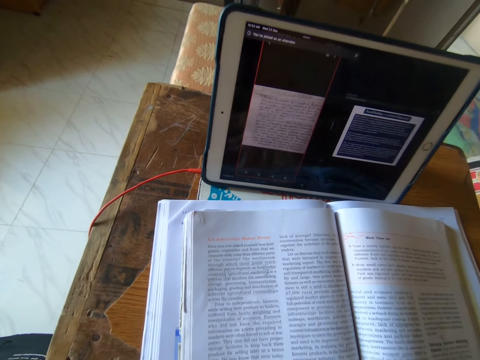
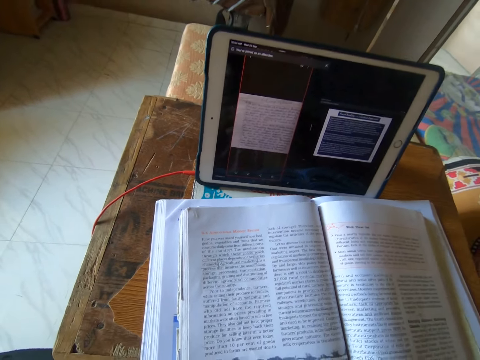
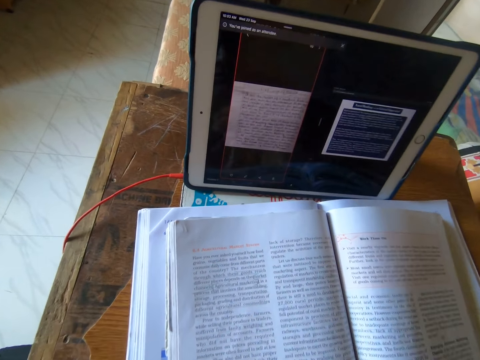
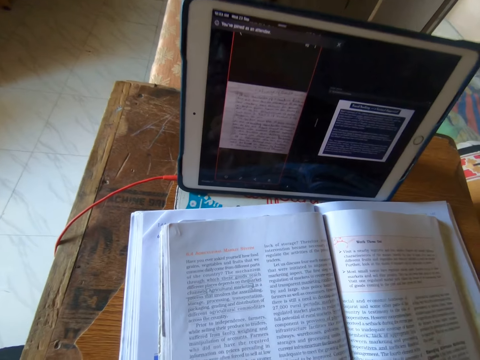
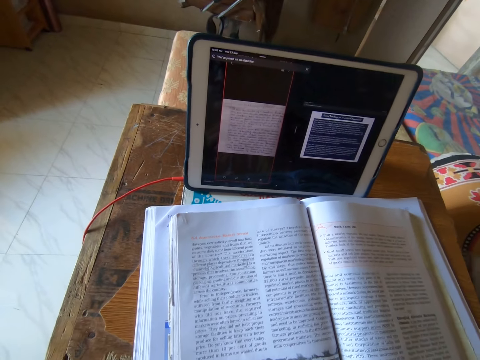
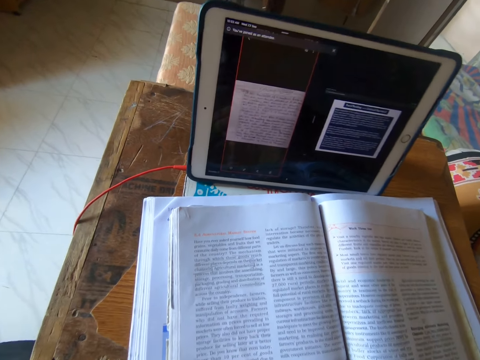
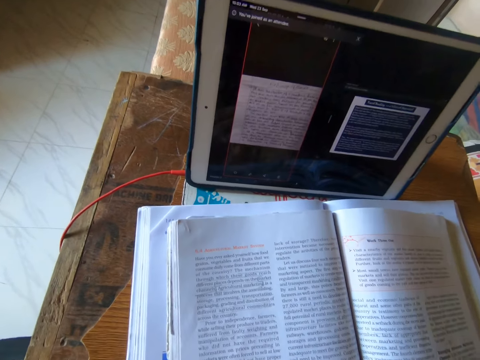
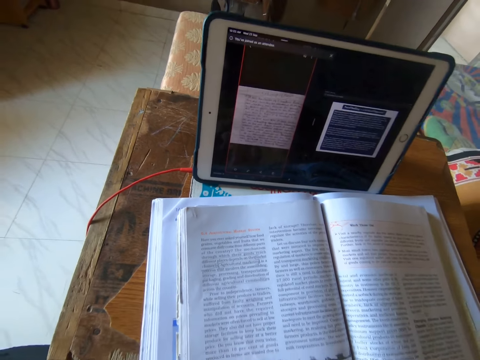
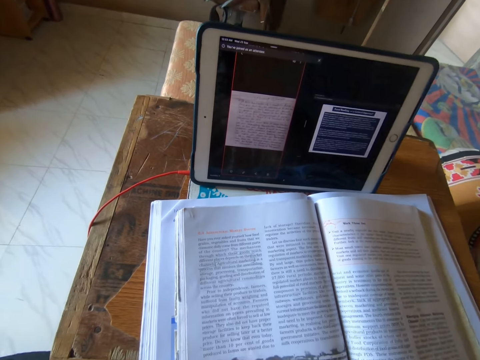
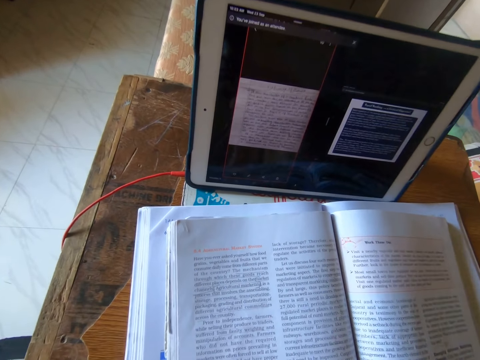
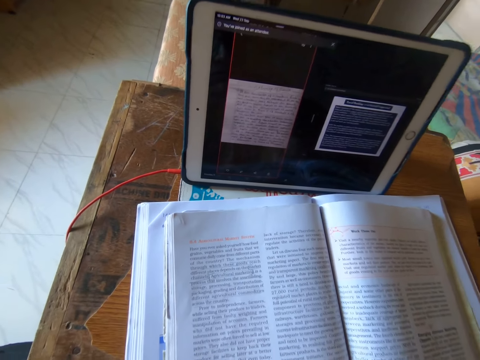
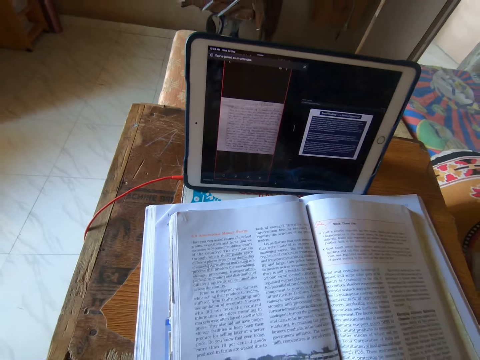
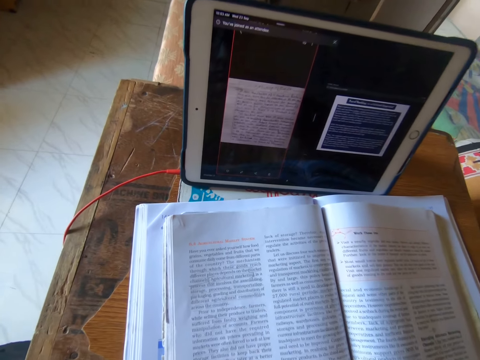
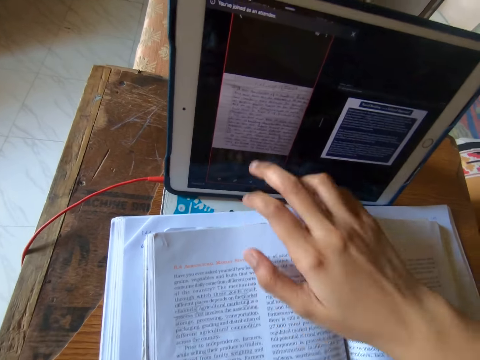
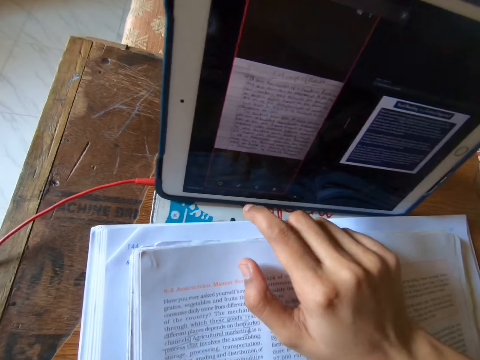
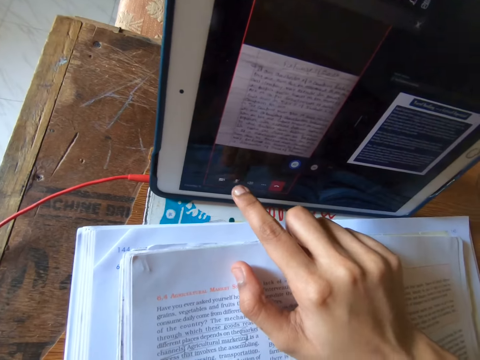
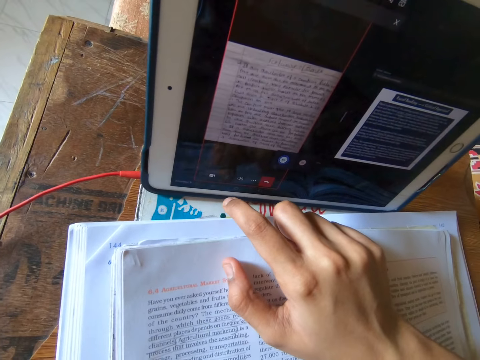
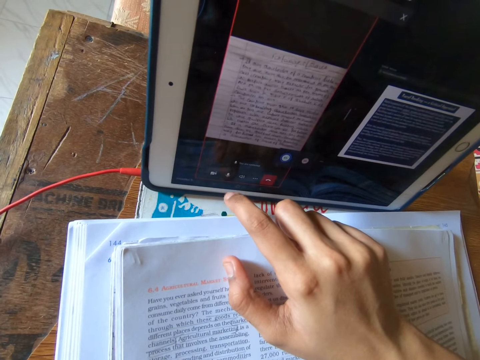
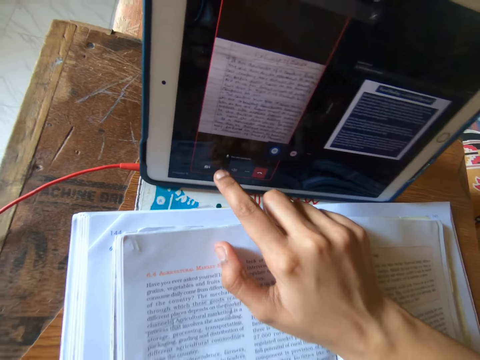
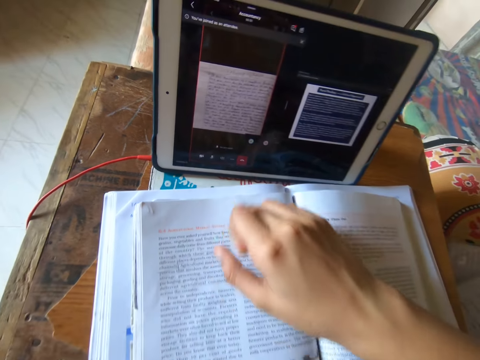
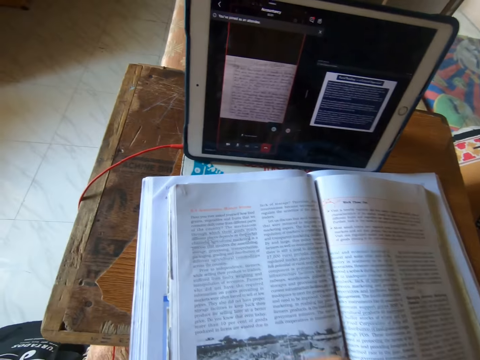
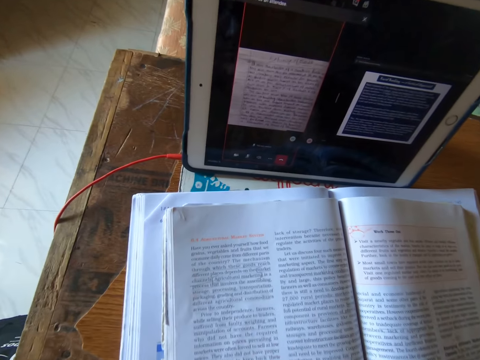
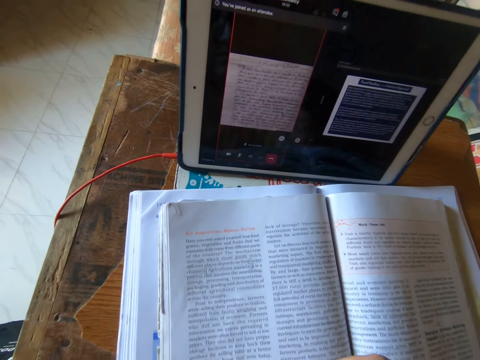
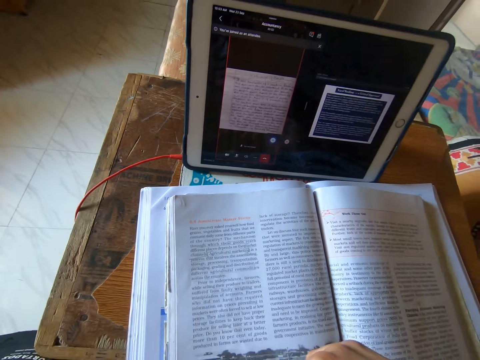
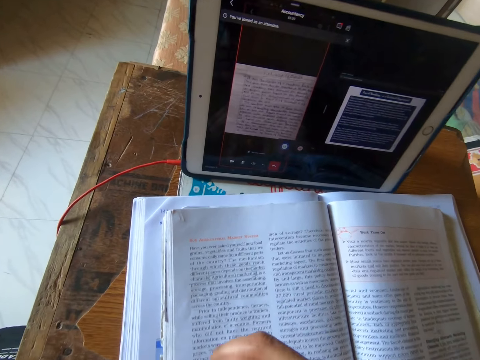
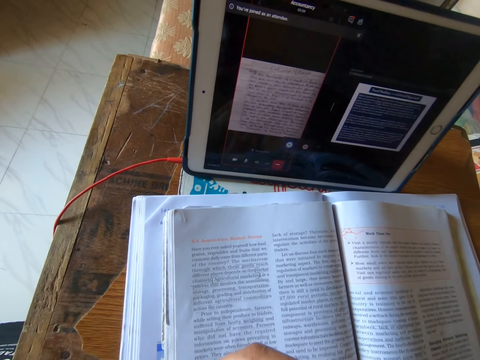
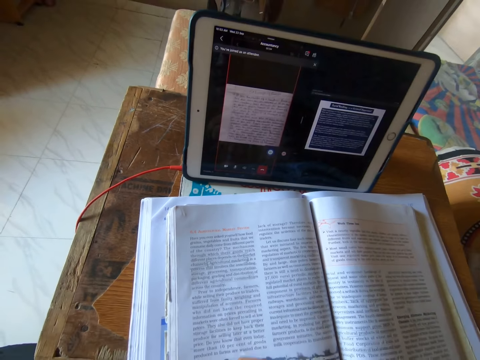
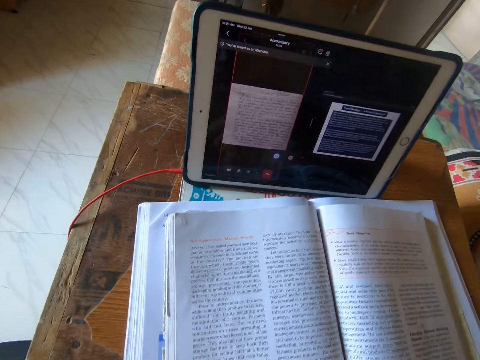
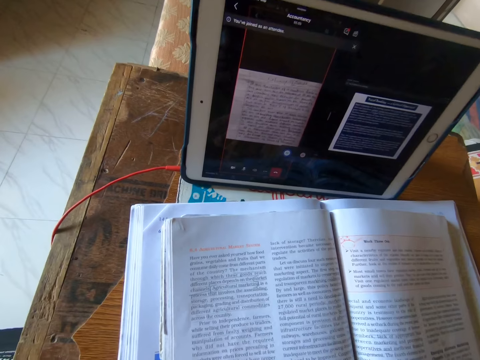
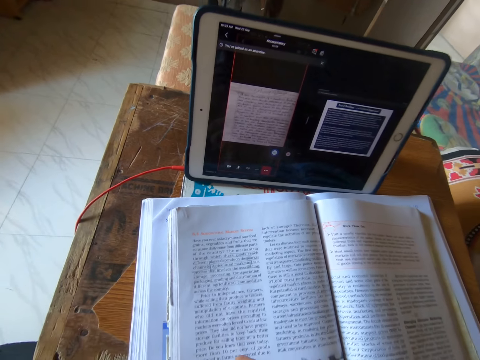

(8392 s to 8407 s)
The camera wearer presses the iPad on the table.

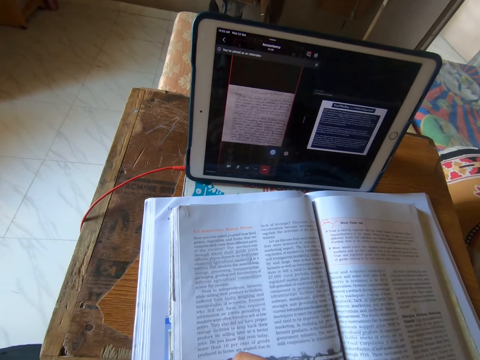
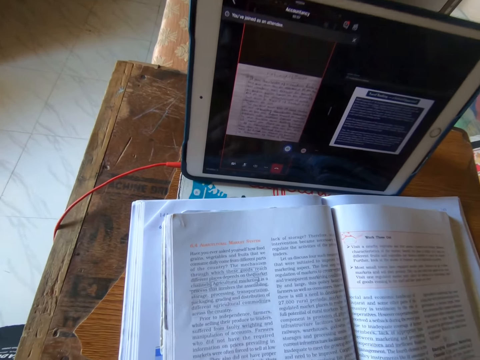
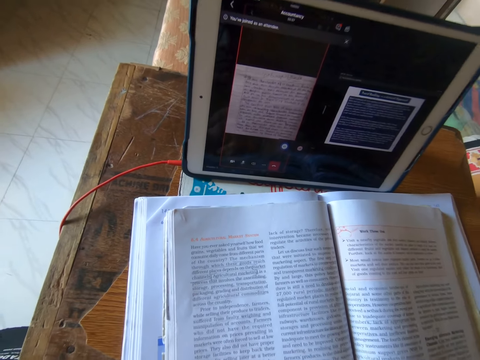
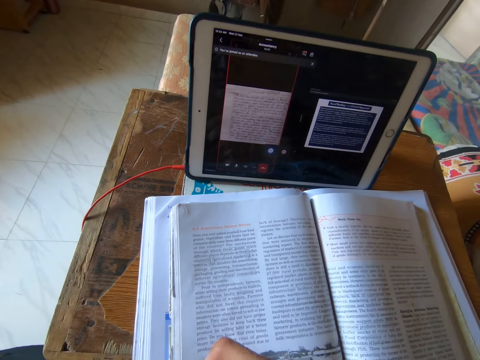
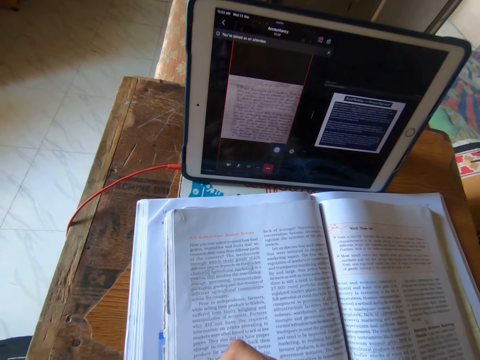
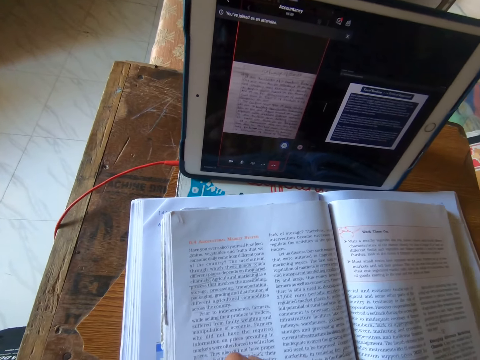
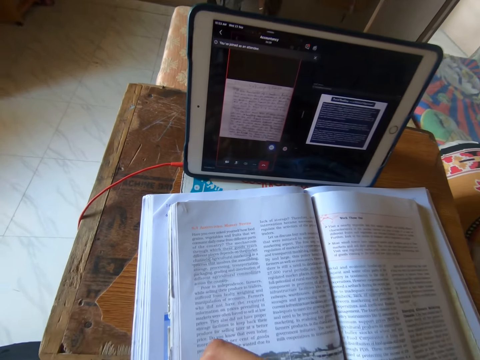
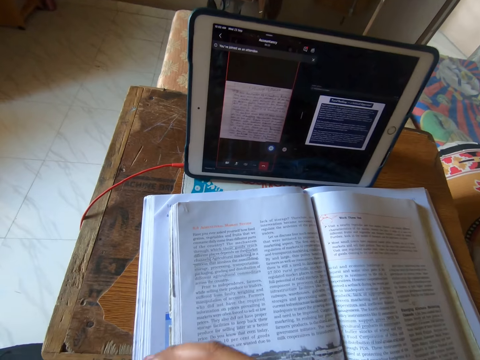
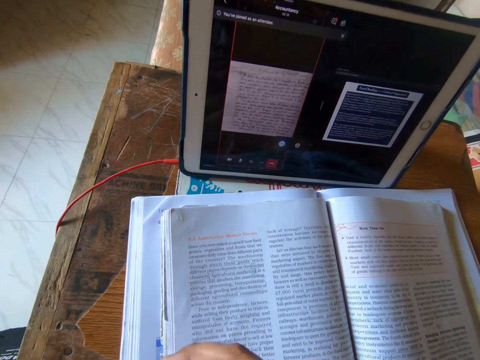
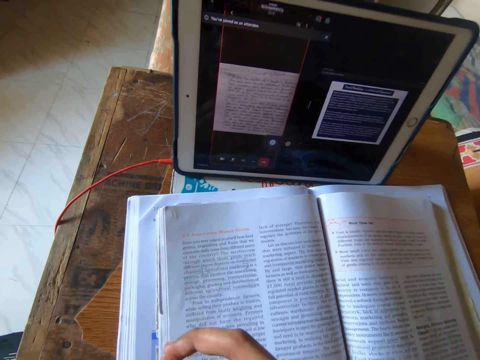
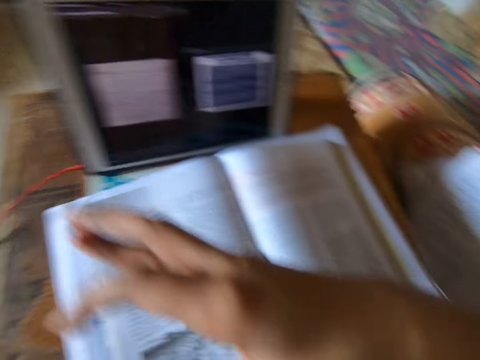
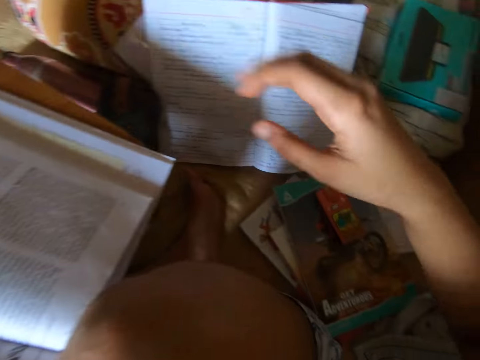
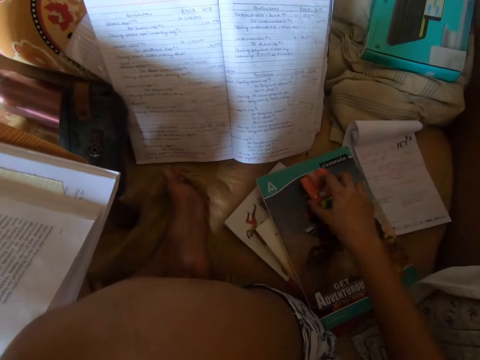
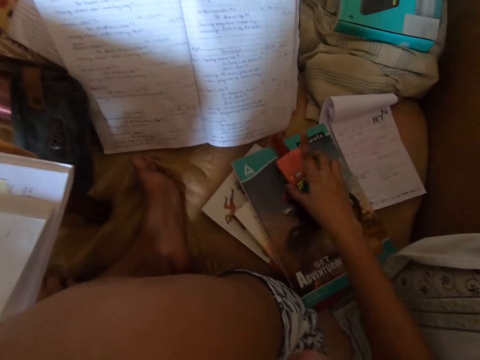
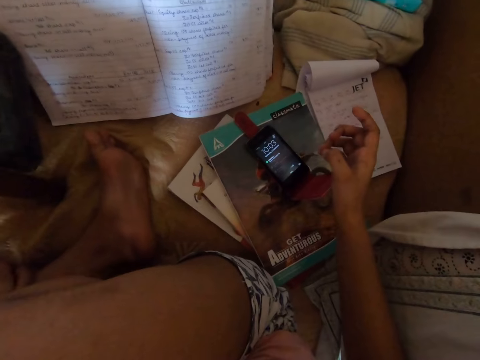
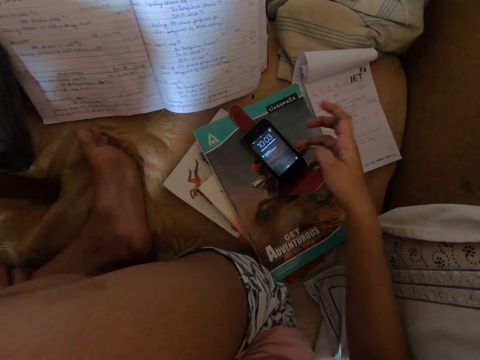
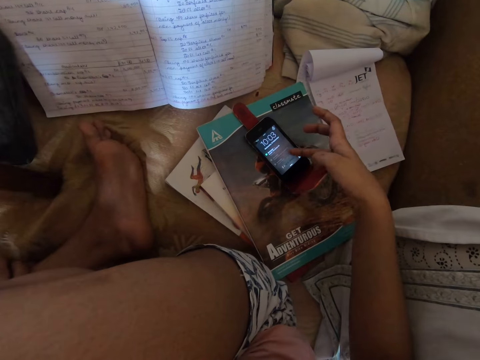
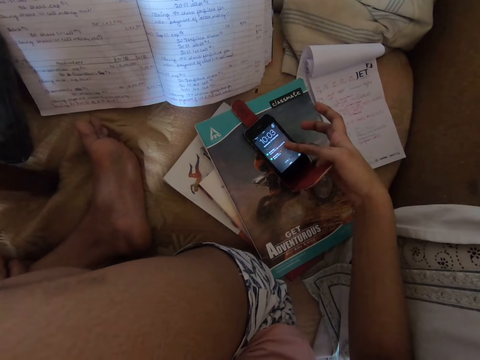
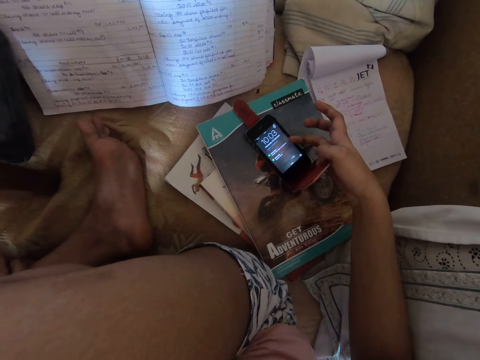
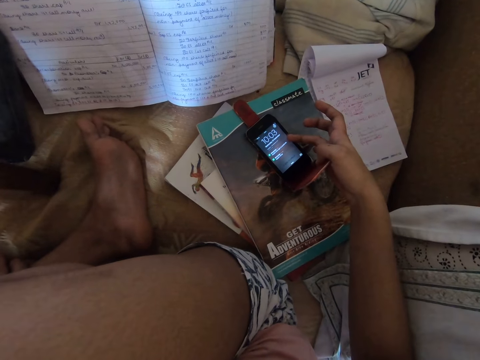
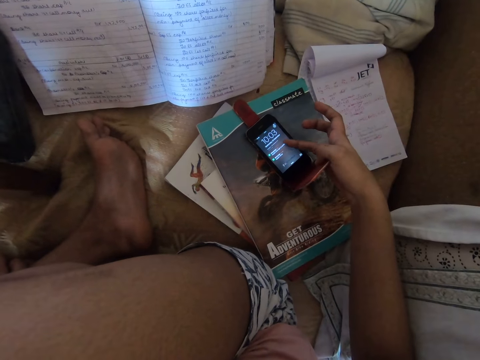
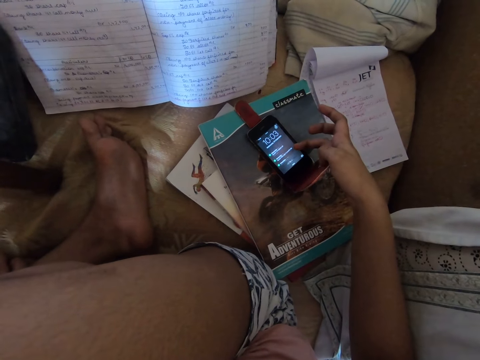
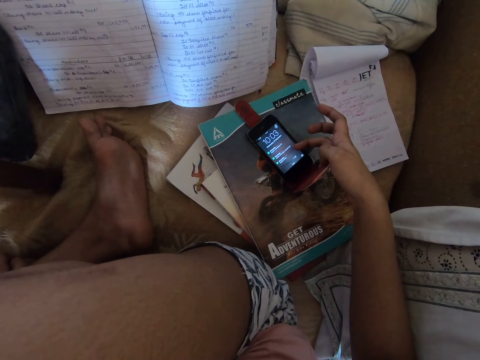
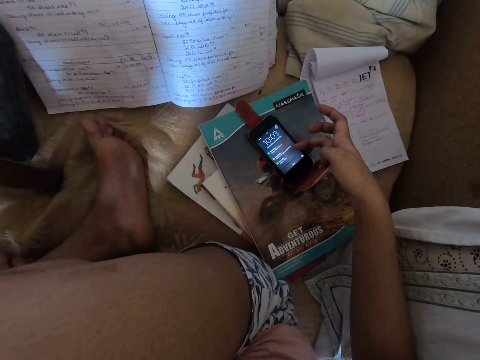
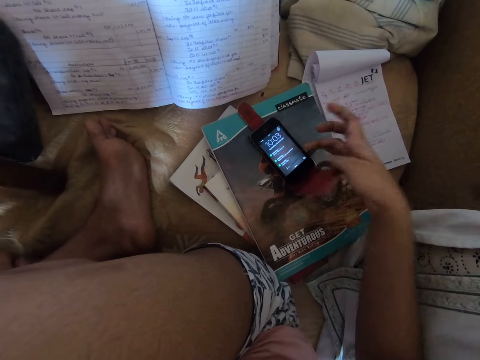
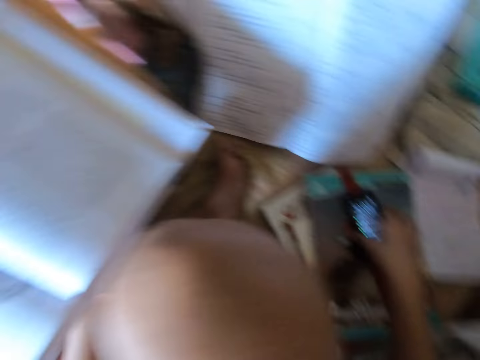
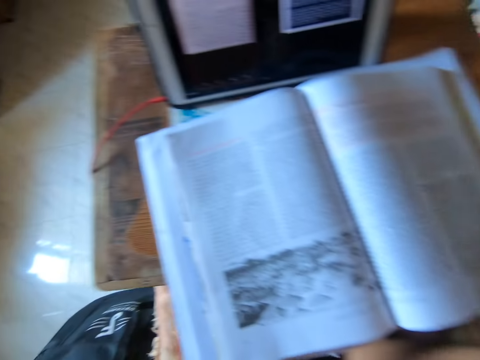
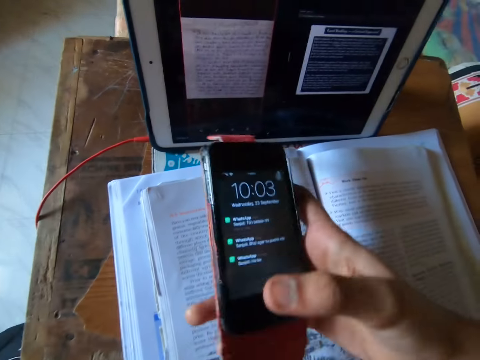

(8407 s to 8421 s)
The camera wearer studies the textbook quietly. She opens the cover of the phone on the bed. She presses the phone on the bed. She takes her phone from the bed.
